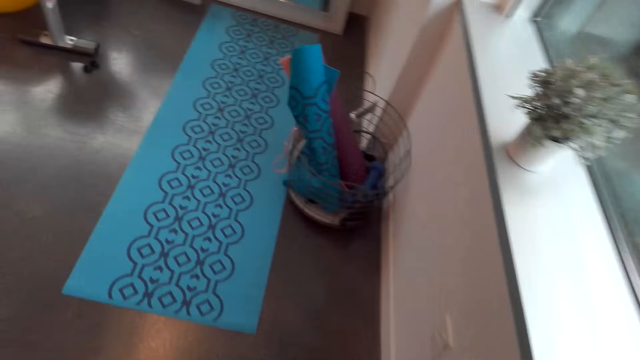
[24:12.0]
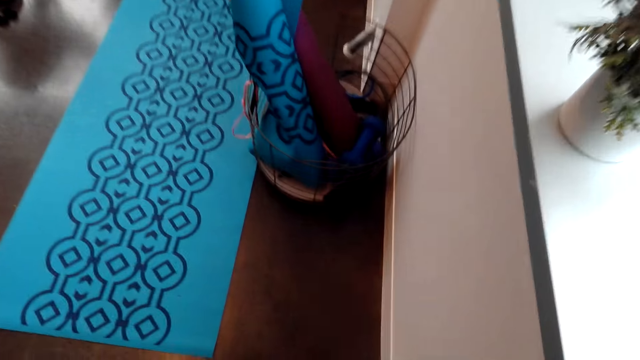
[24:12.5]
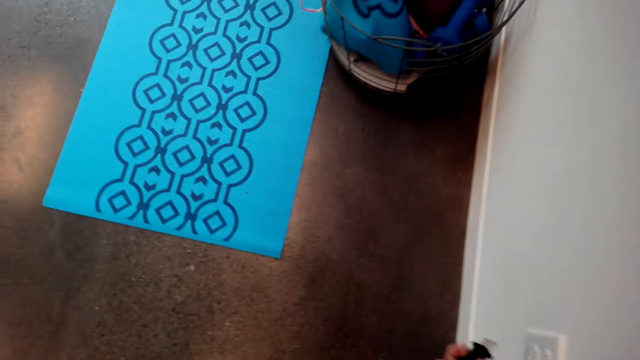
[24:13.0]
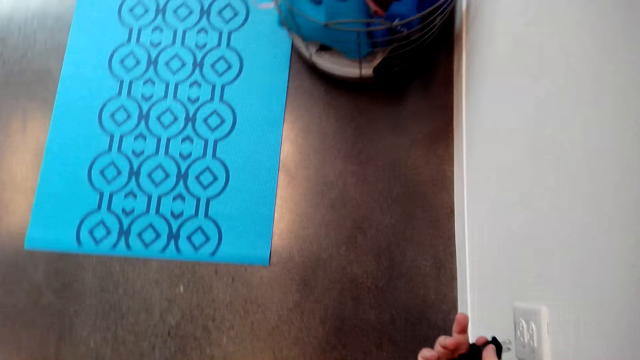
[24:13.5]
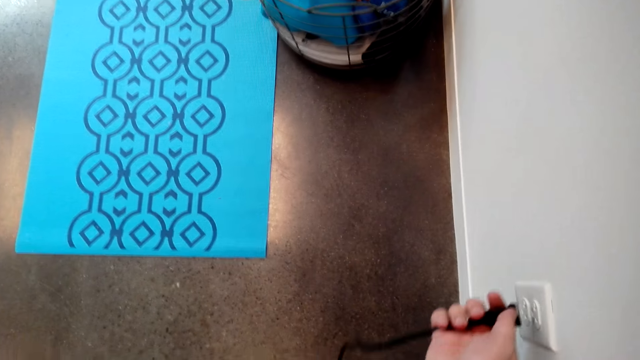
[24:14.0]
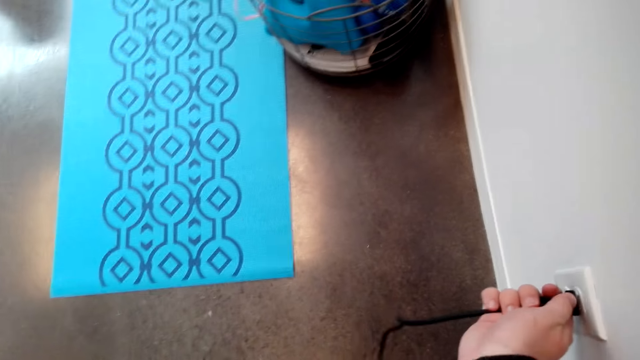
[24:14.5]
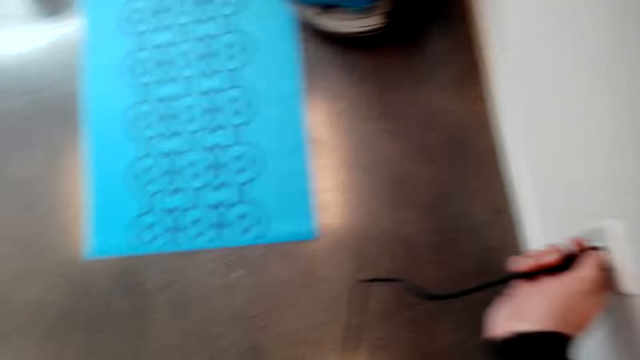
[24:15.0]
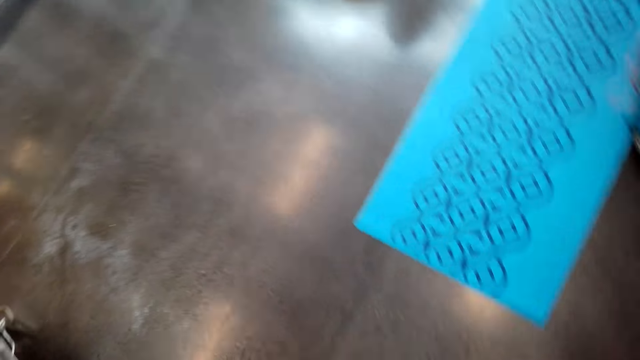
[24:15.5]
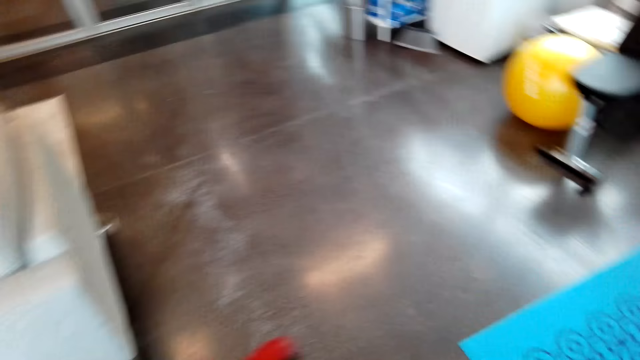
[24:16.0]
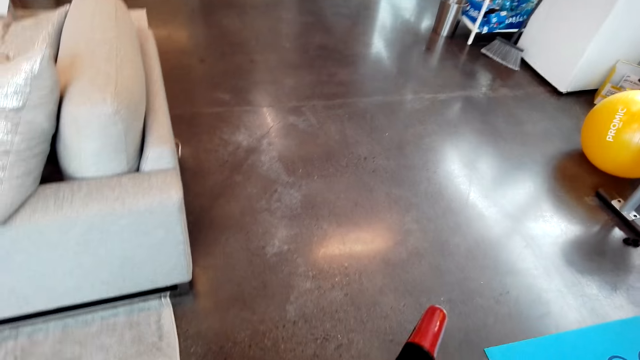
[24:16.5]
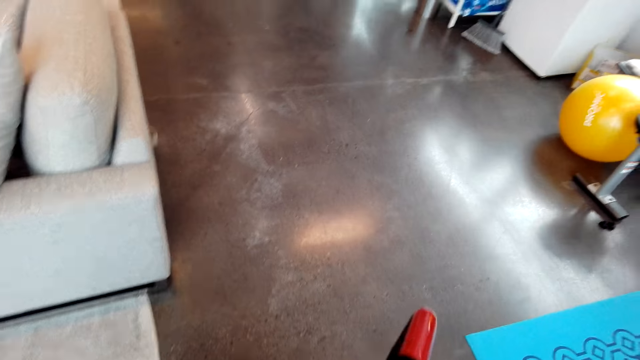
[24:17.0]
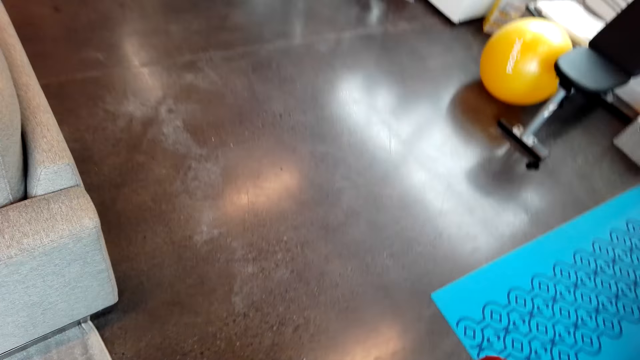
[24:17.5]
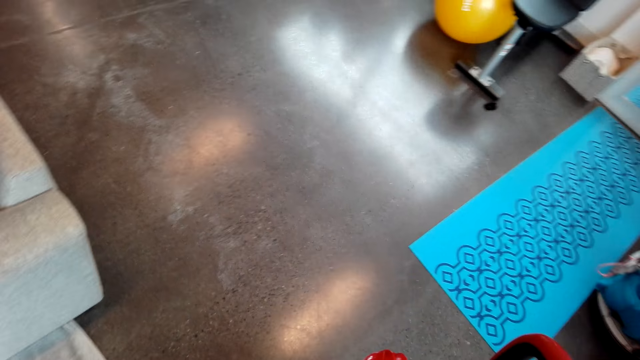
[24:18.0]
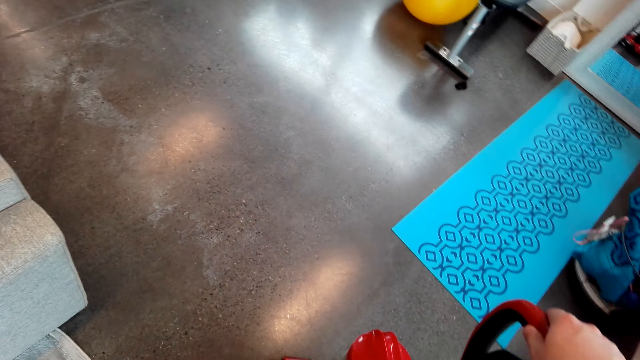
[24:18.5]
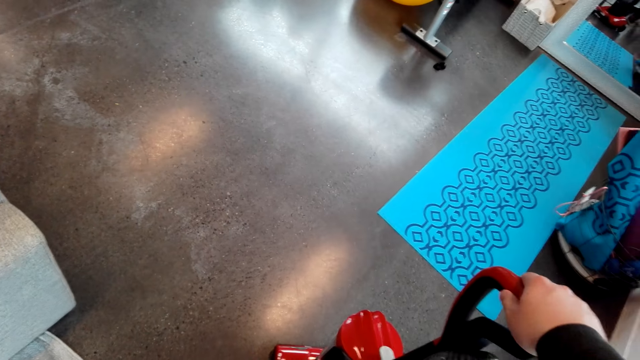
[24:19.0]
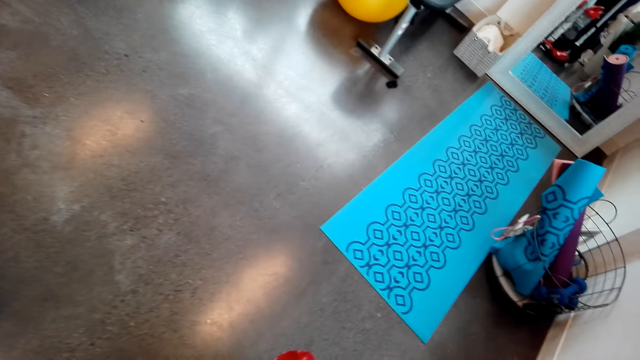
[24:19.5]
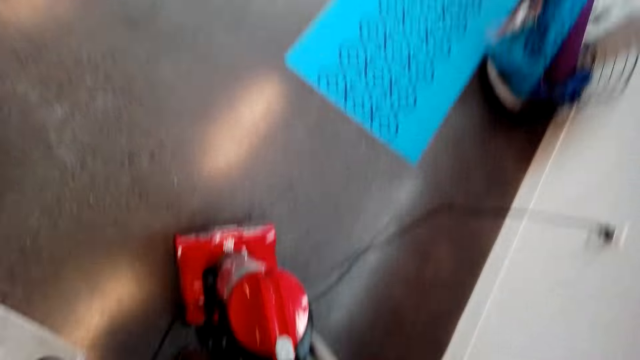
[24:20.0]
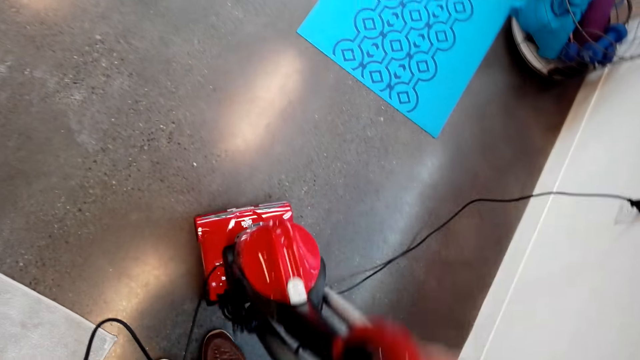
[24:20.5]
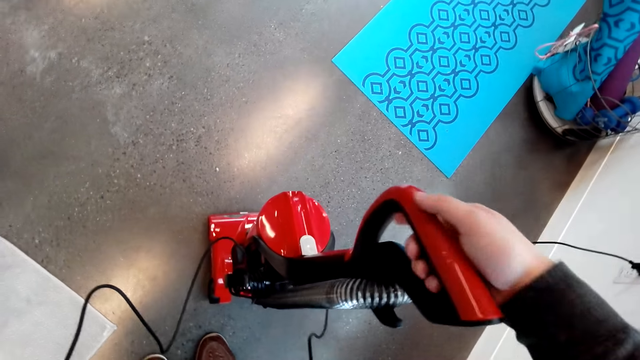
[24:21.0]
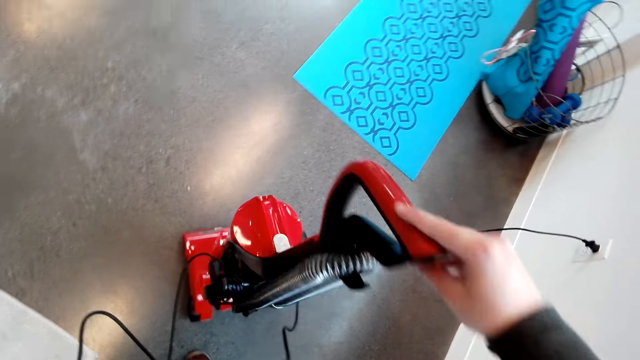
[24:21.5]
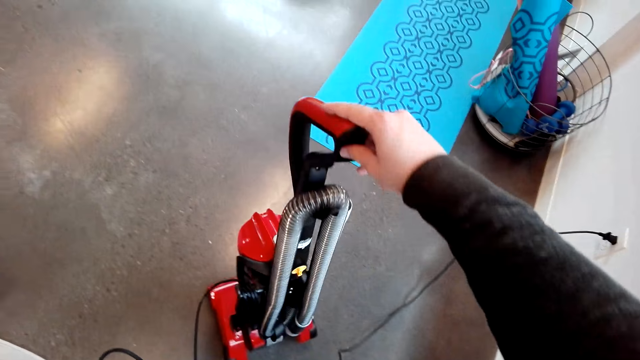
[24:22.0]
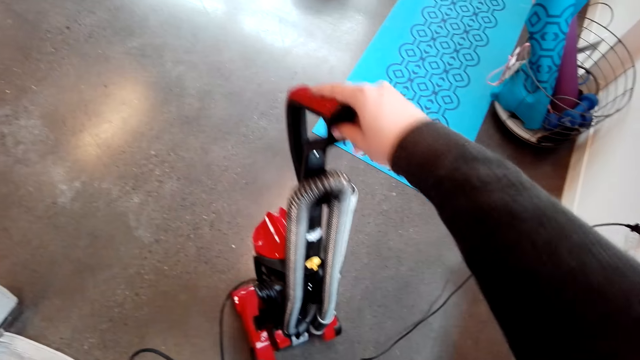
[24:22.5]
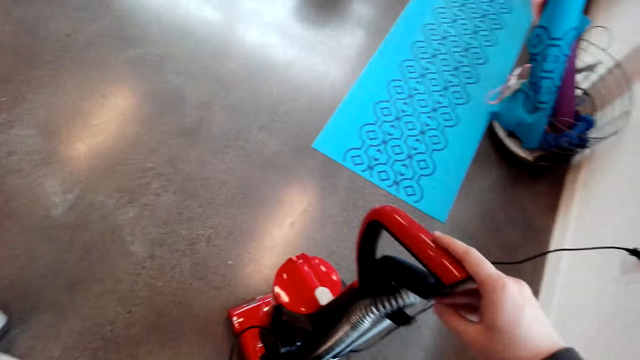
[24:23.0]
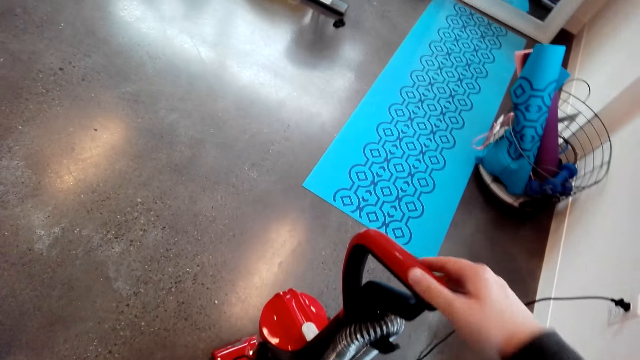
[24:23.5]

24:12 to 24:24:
The camera wearer connects the vacuum cleaner power cable to the socket. They turn around the room, turn the vacuum cleaner and adjust the vacuum cleaner.

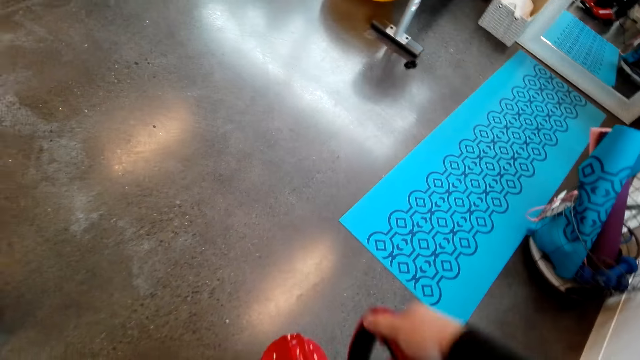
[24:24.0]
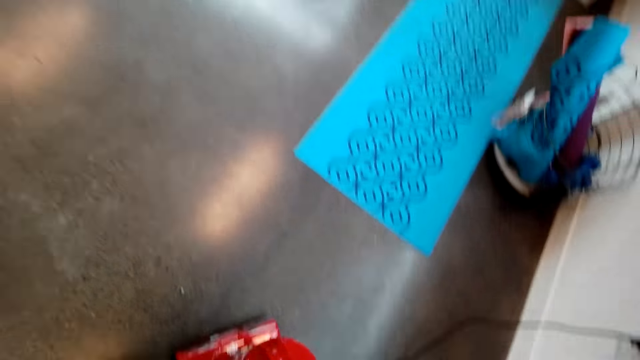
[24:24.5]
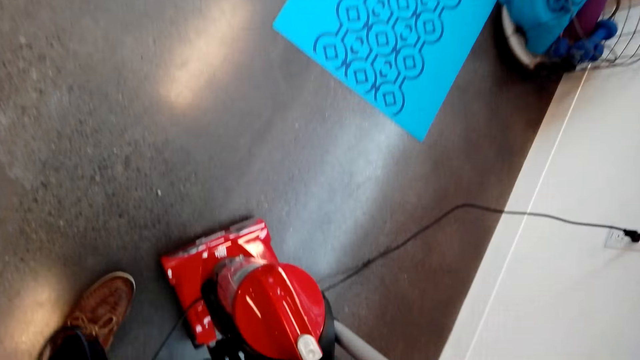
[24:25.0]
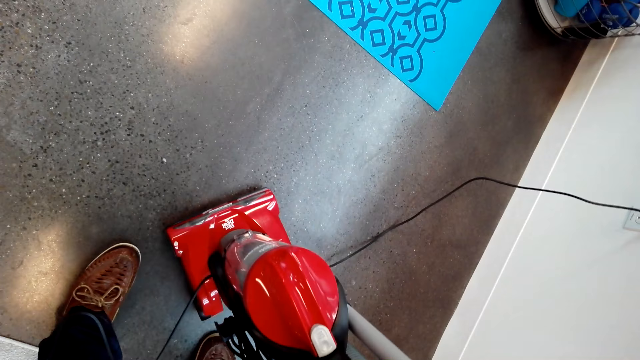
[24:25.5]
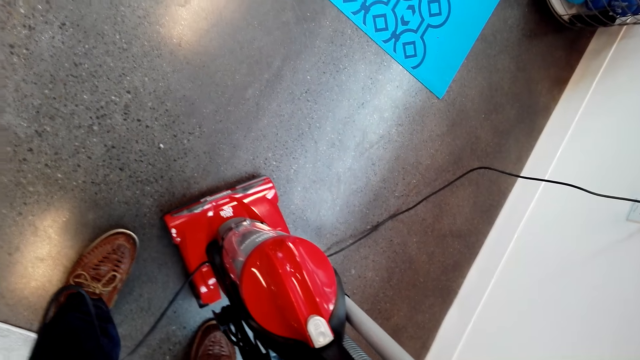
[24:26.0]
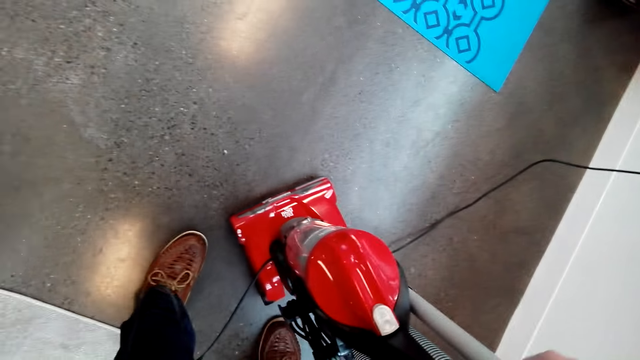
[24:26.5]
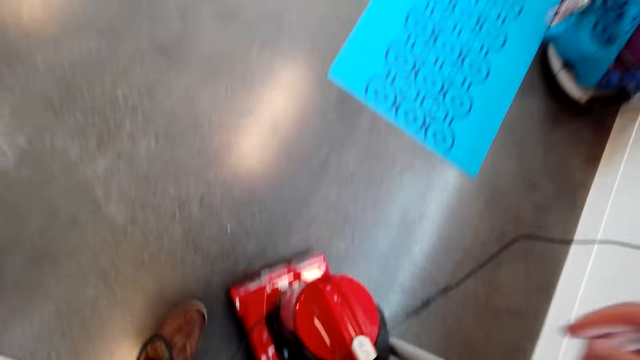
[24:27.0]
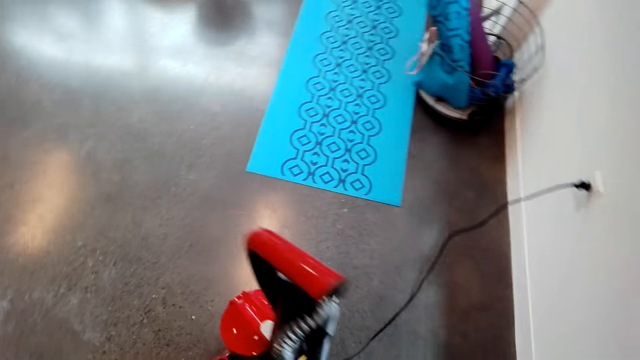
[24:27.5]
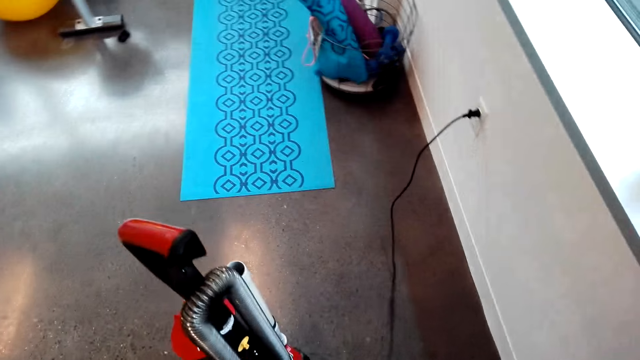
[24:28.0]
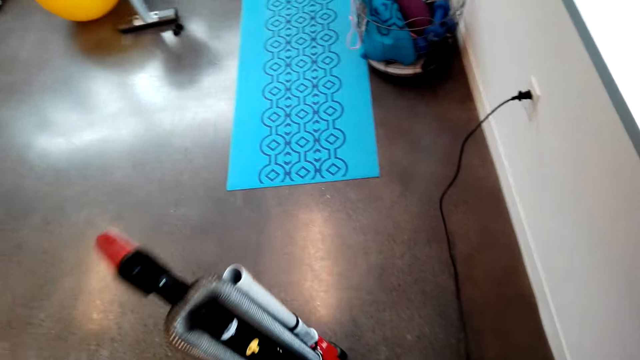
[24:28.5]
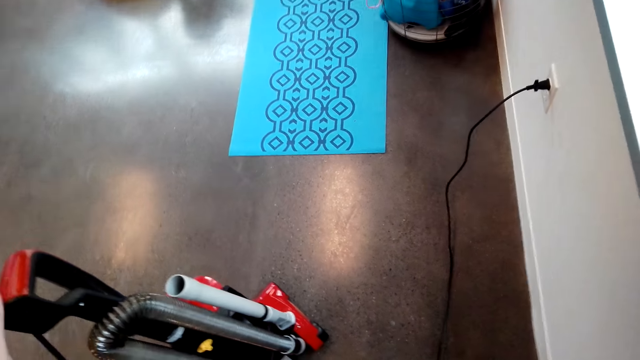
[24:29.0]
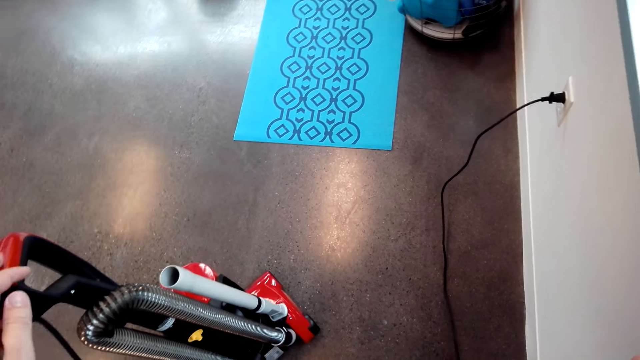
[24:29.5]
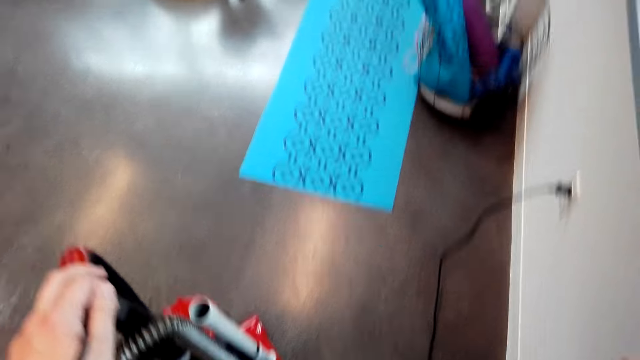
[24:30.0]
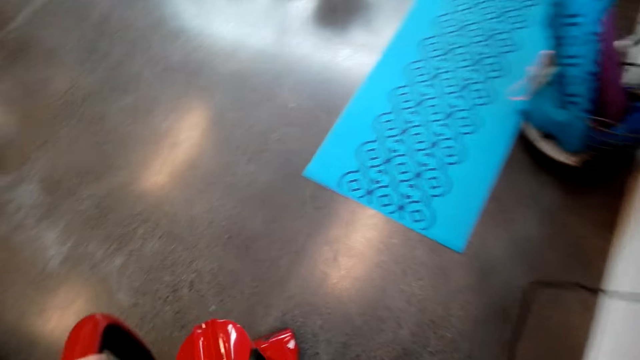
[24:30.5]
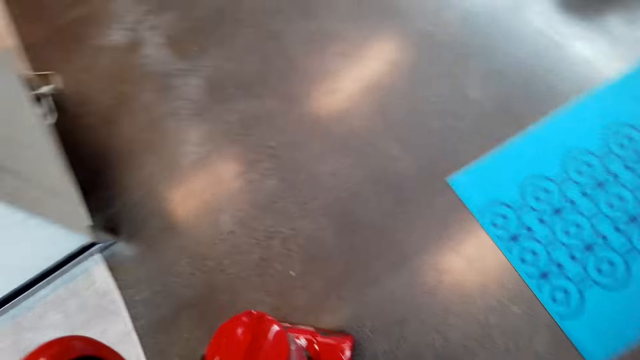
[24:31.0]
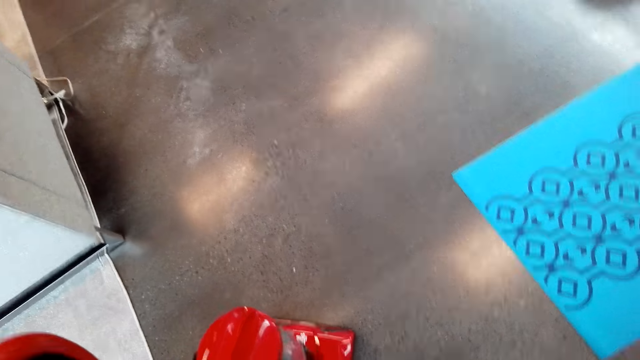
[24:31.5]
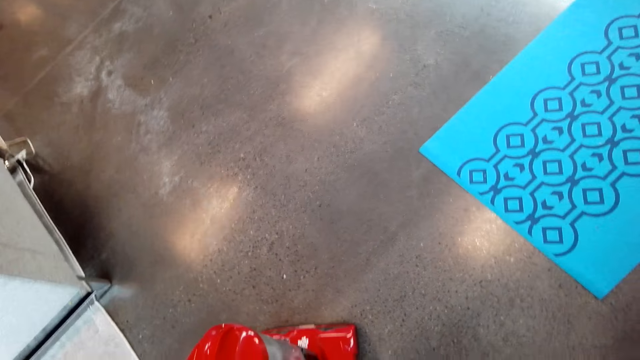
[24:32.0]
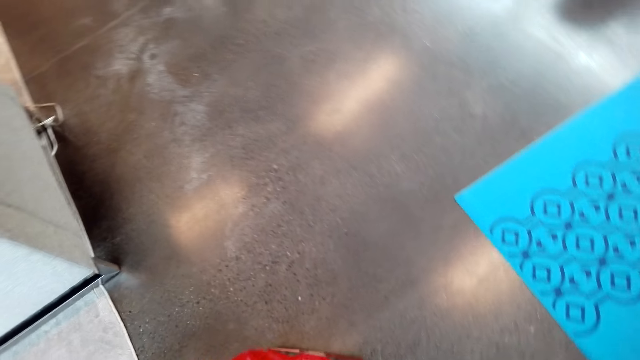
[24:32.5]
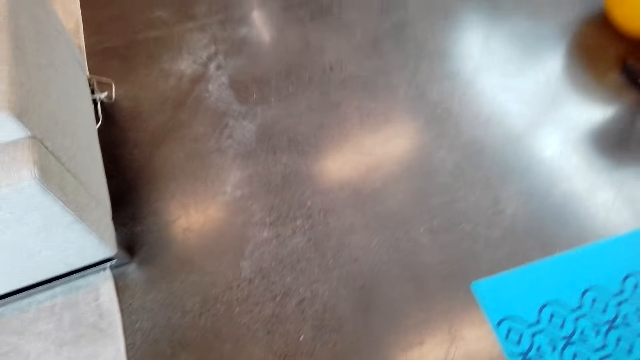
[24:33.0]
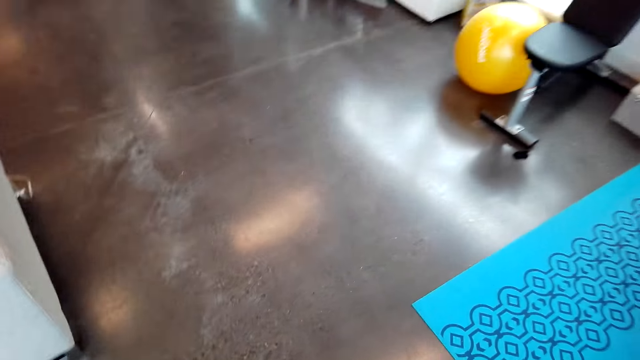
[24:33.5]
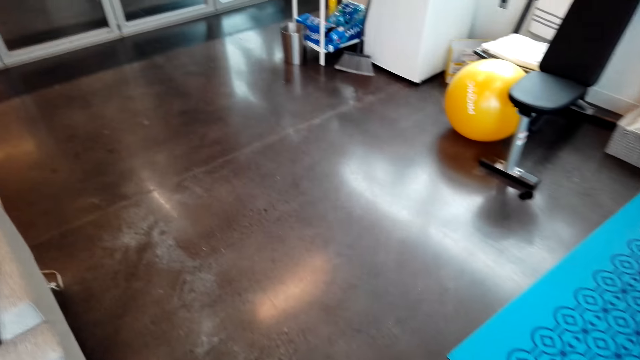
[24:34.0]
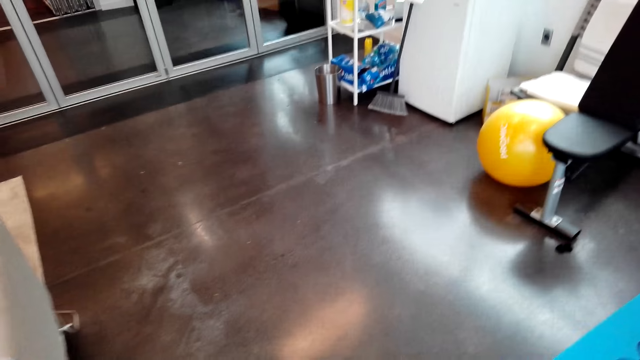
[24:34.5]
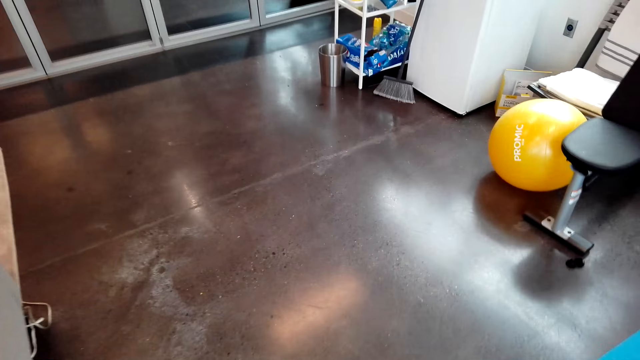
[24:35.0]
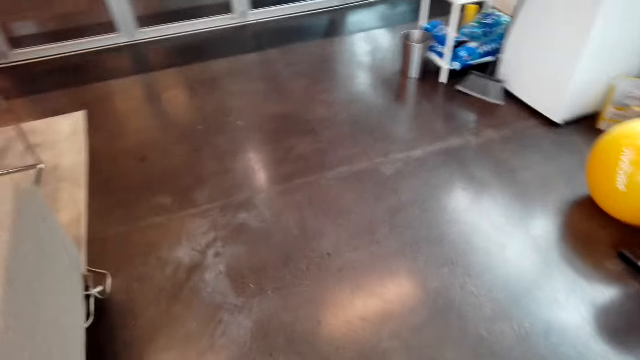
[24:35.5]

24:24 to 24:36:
The camera wearer cleans the room with a vacuum cleaner.
